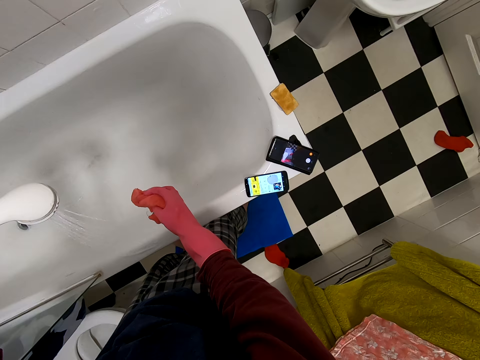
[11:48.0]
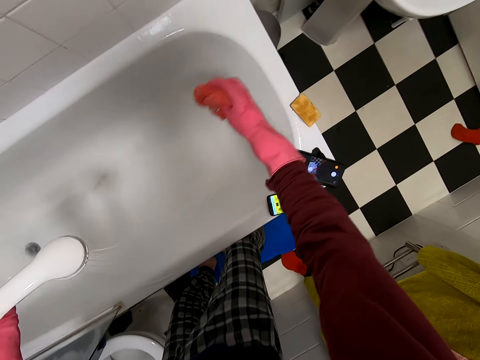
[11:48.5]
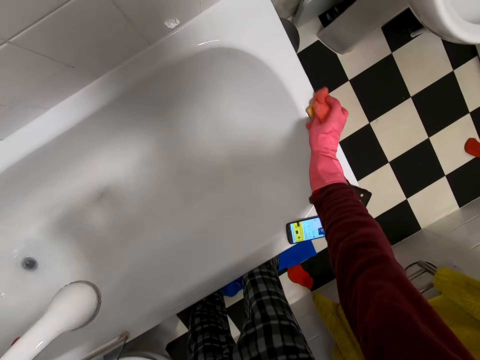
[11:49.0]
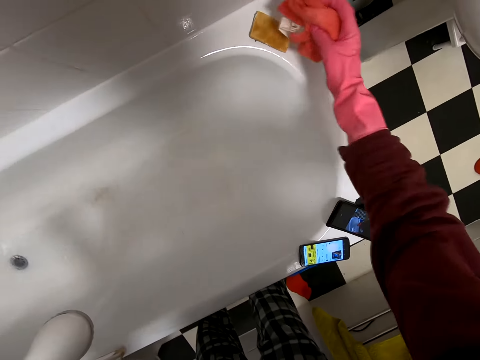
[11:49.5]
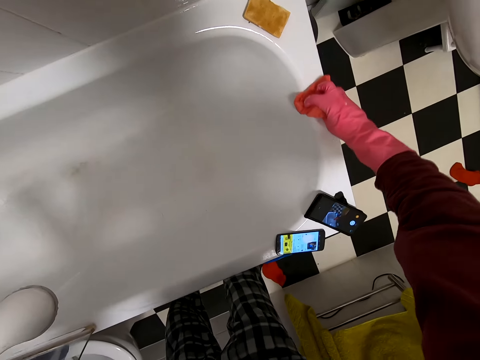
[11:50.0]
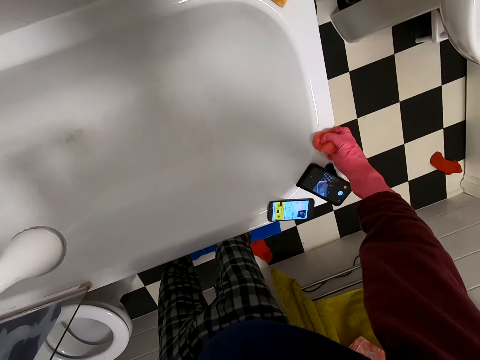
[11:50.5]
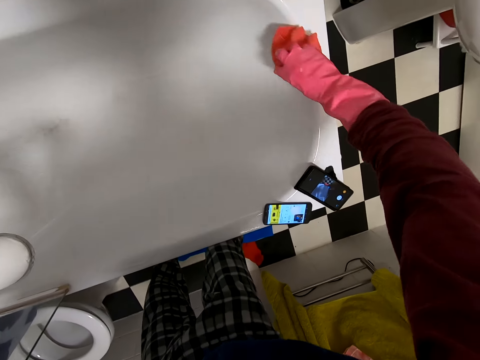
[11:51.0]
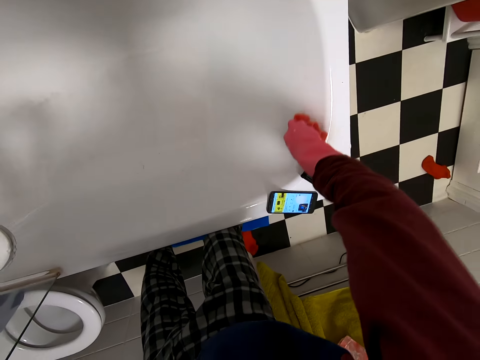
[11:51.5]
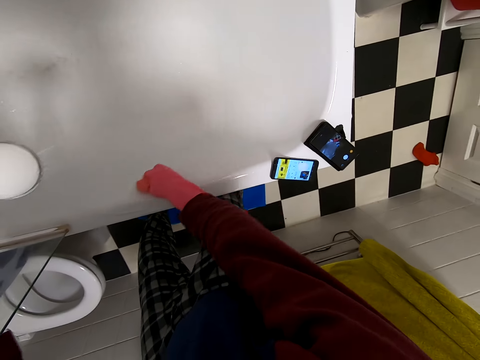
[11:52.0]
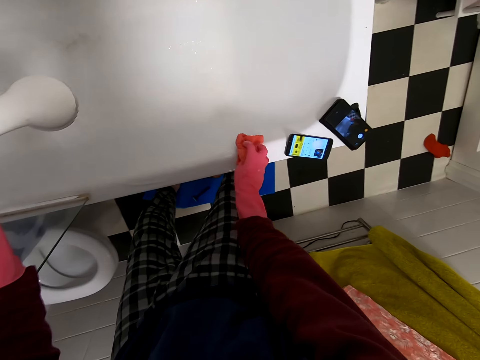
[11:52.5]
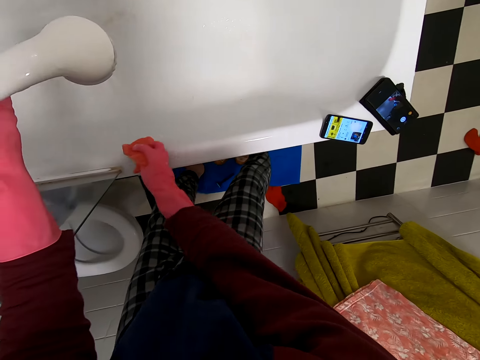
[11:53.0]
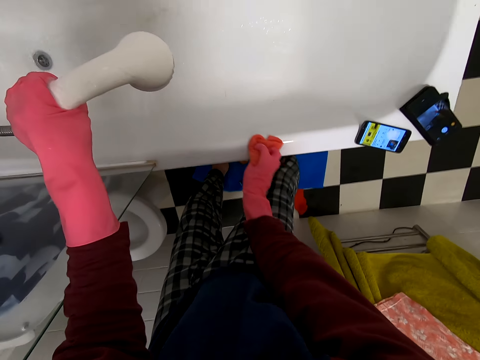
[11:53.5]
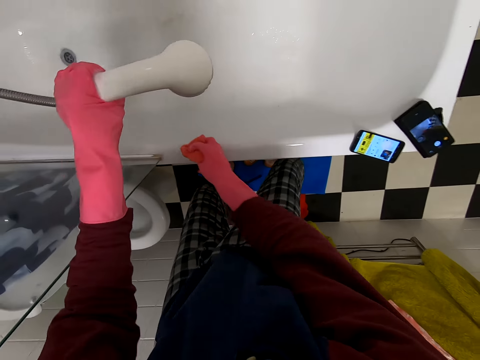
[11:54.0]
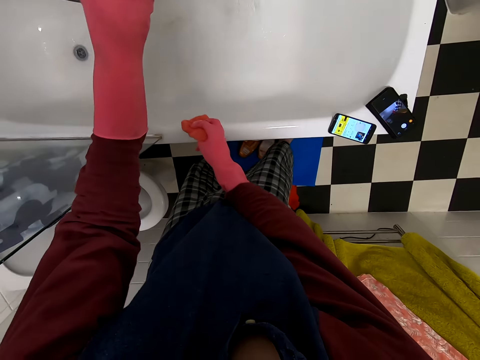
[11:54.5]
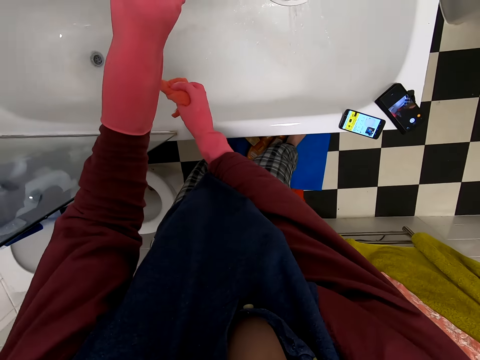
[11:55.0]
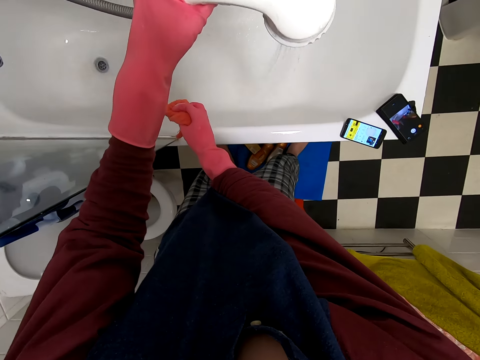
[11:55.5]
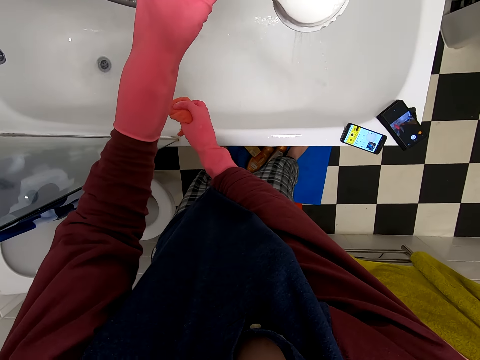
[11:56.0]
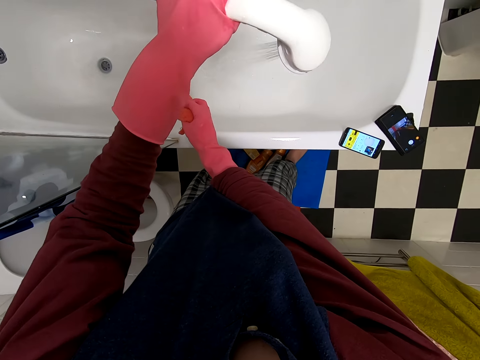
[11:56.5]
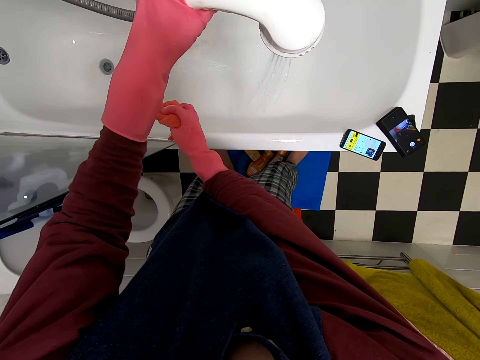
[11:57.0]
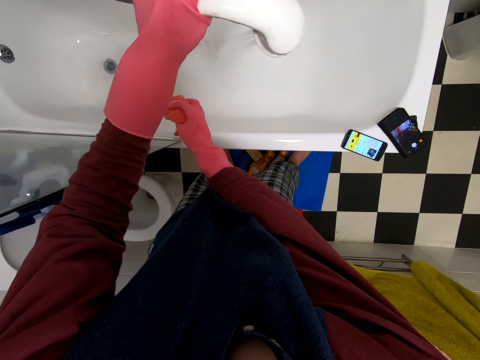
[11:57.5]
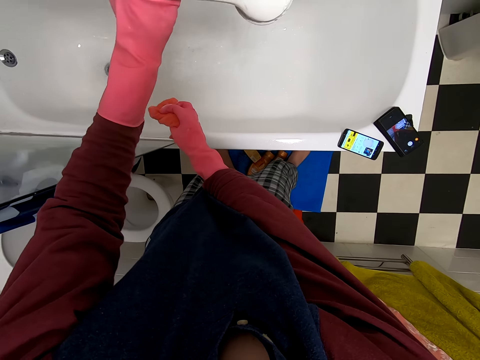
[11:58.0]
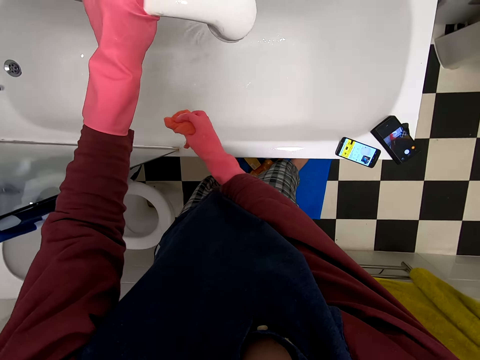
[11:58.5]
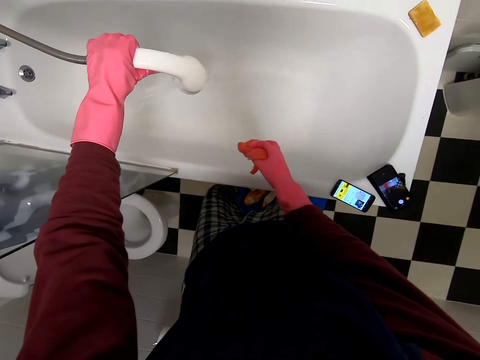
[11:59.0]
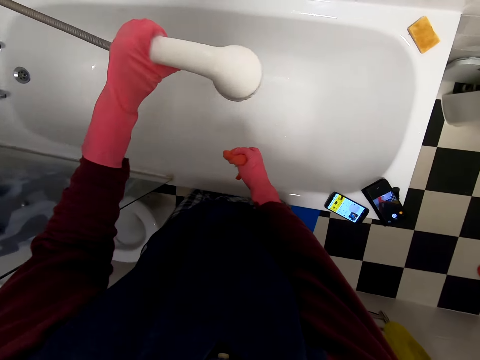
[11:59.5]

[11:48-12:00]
The camera wearer wipes the bath tap or bath tub. They rinse the bath tub. They hold the tap.

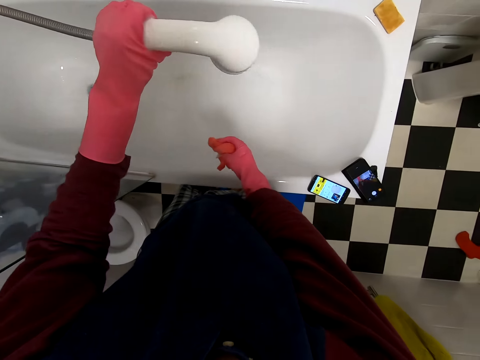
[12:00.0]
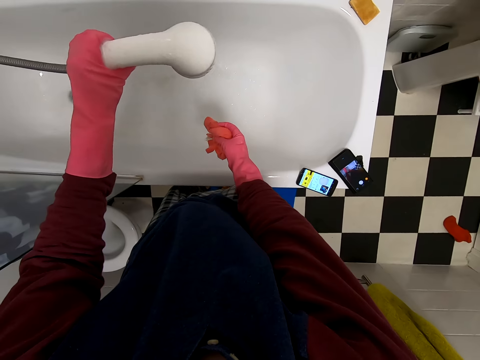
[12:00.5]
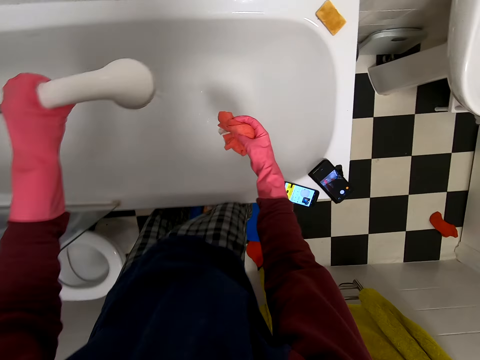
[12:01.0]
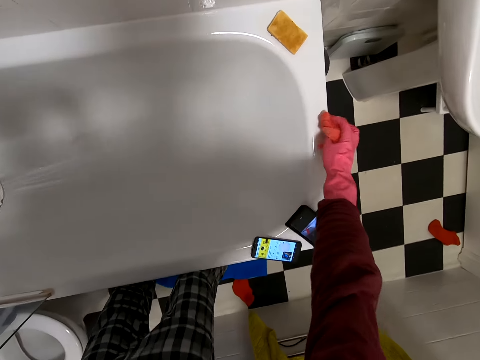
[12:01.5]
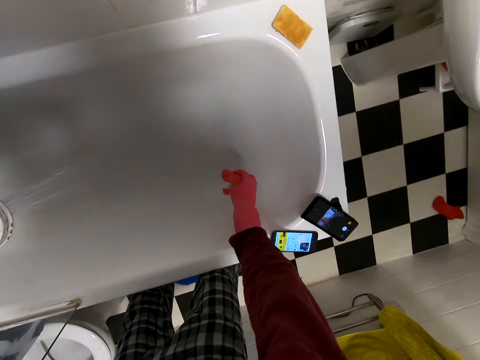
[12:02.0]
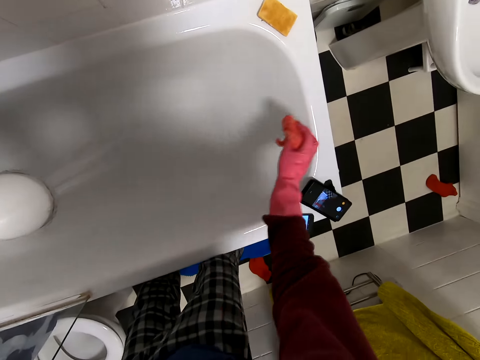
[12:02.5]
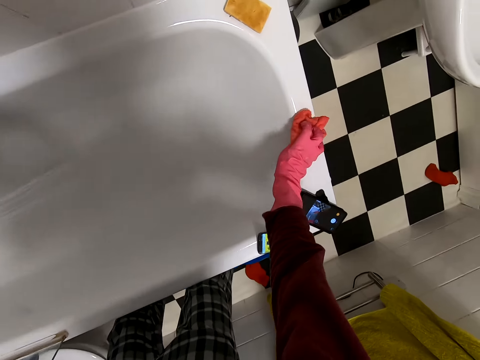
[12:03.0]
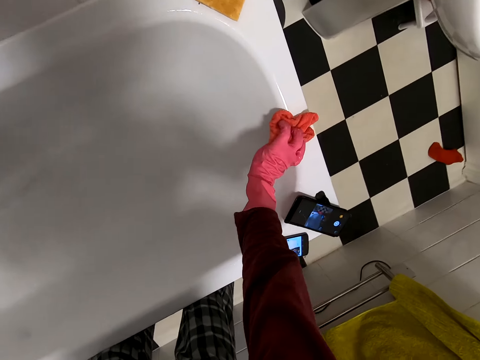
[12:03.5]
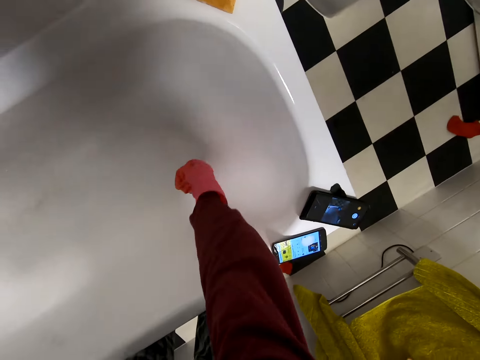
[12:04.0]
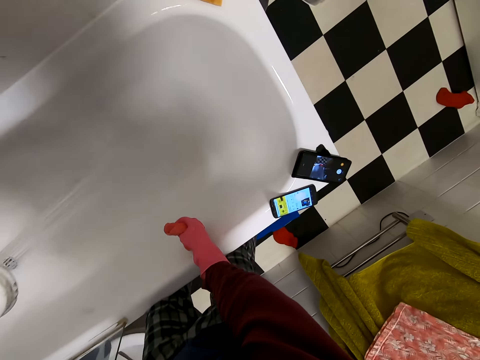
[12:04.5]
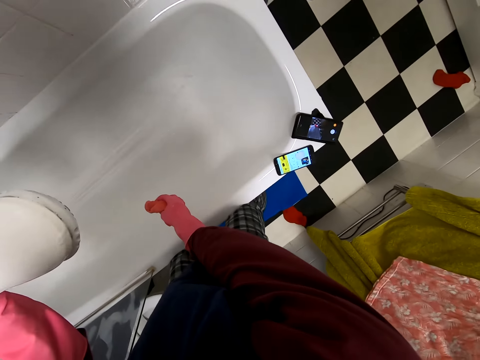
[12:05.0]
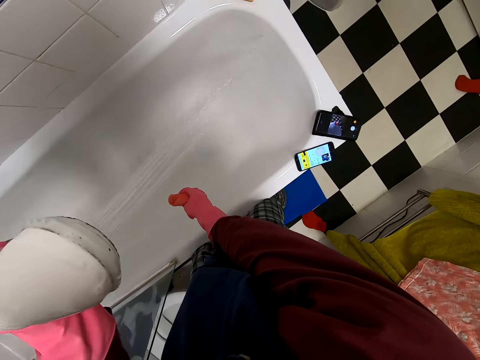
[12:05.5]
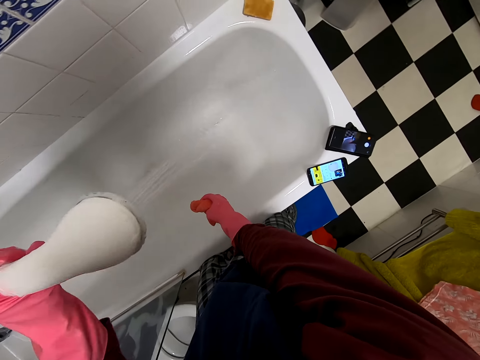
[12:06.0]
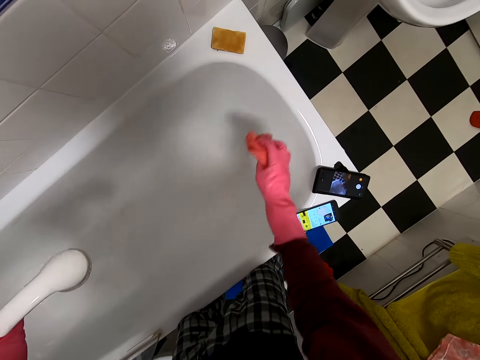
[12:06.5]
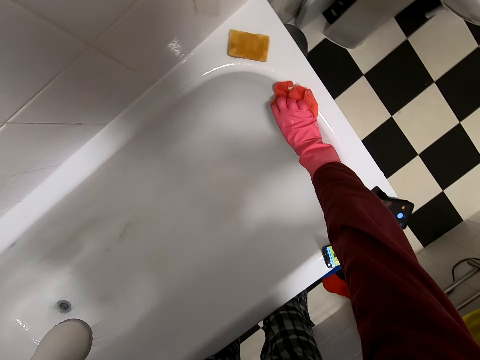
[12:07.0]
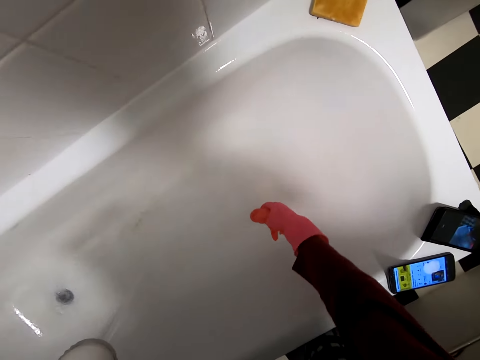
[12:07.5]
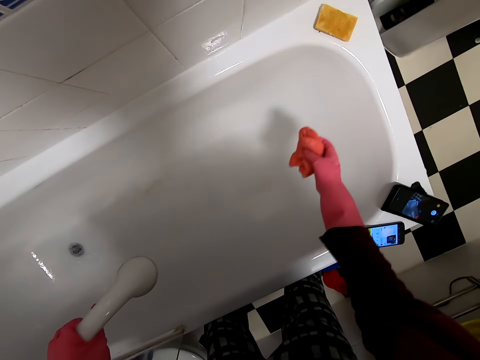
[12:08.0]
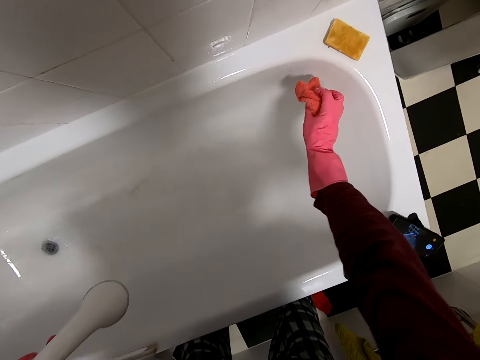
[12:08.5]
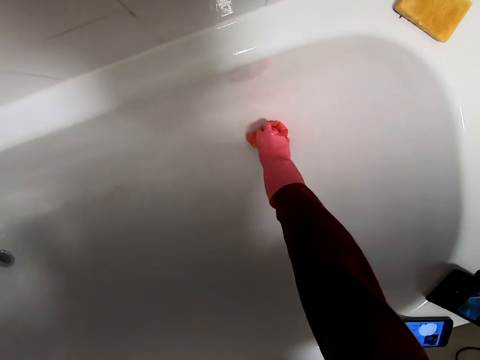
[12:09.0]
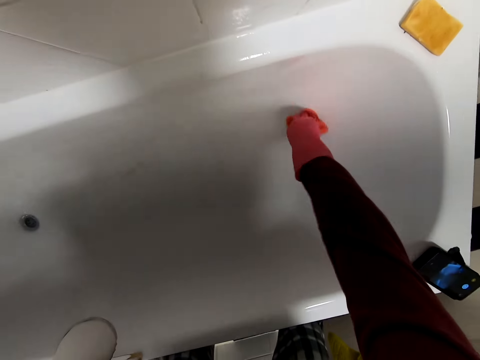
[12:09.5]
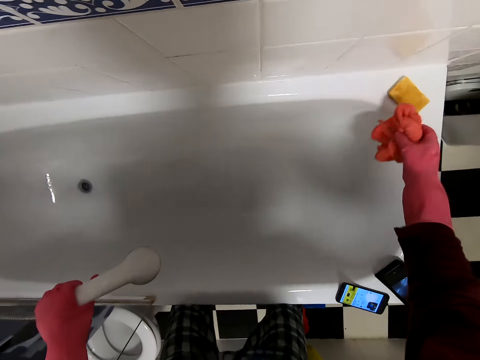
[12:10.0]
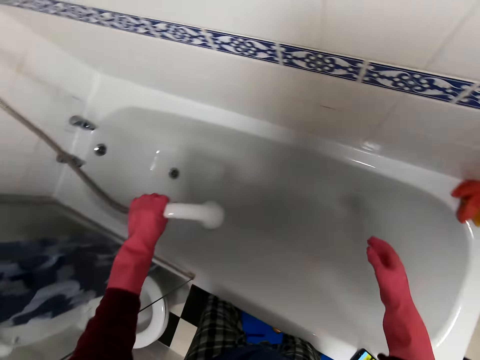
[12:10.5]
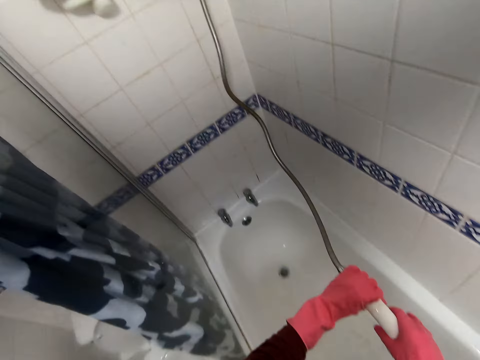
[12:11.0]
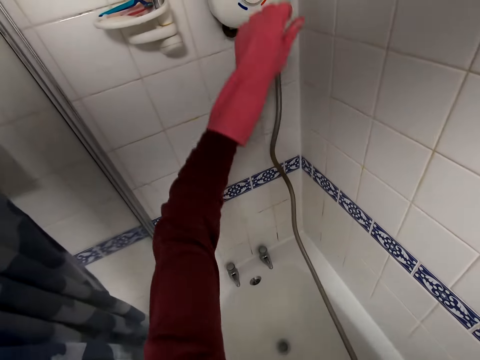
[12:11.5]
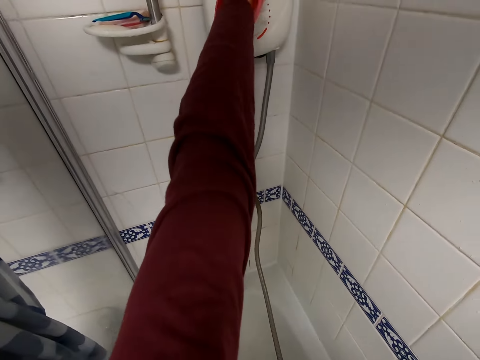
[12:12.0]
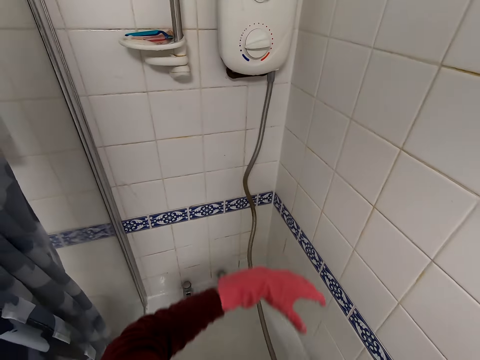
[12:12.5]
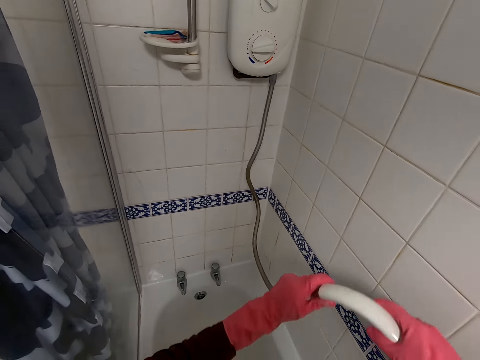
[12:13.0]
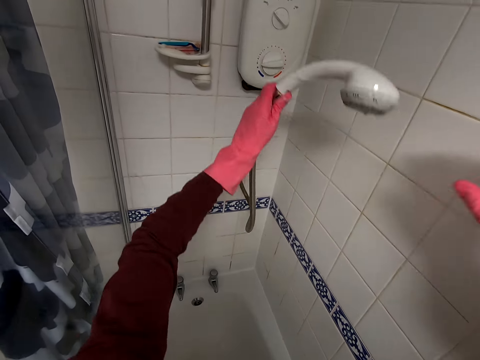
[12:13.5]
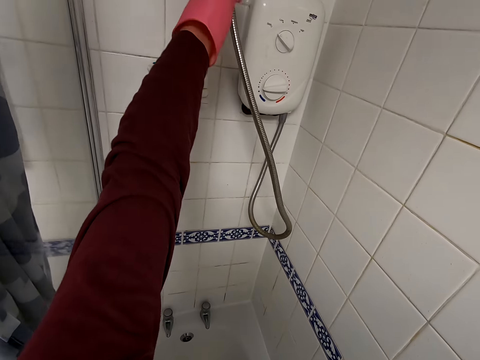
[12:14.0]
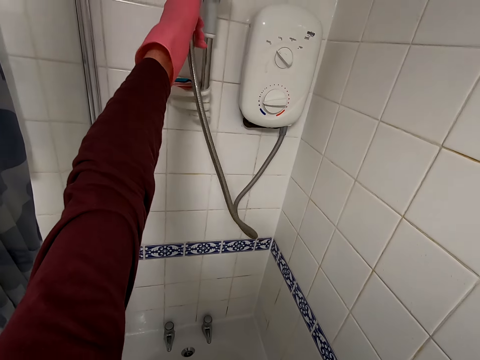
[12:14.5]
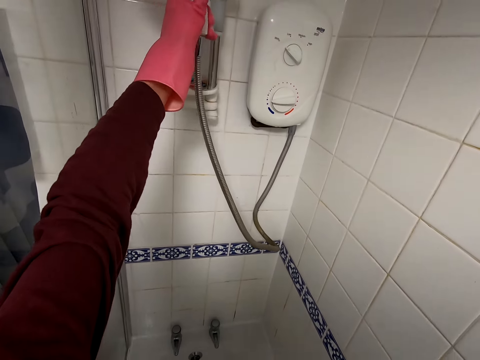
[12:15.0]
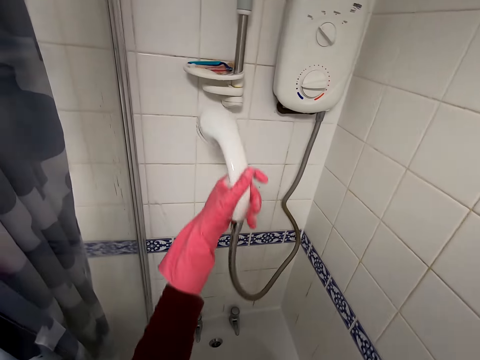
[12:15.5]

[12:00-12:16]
The camera wearer wipes the bath tub. They rinse the bath tub. They wipe the bath tap. They rinse the bath tub again. They drop the towel. They hold the tap. They turn off the water. They return the shower tap.
